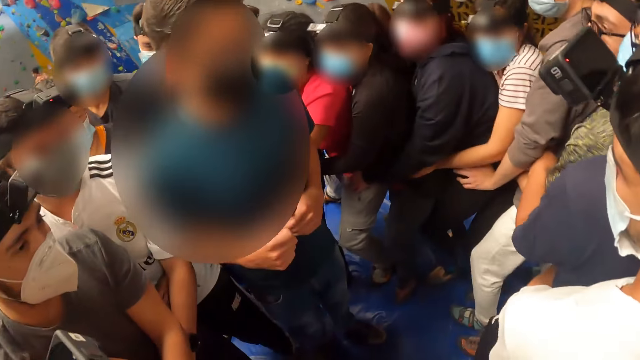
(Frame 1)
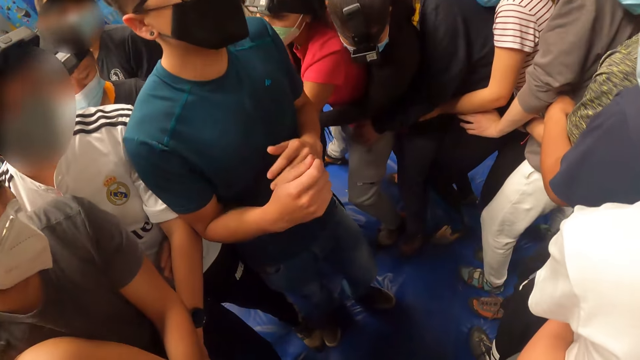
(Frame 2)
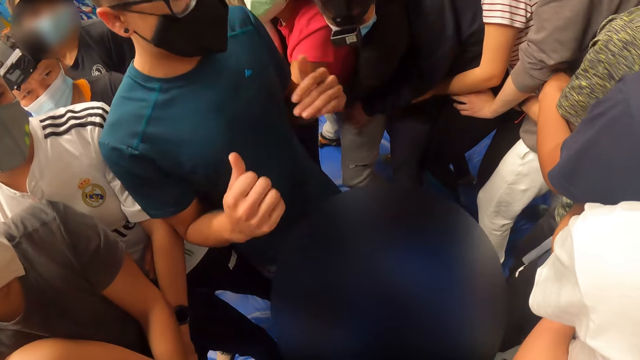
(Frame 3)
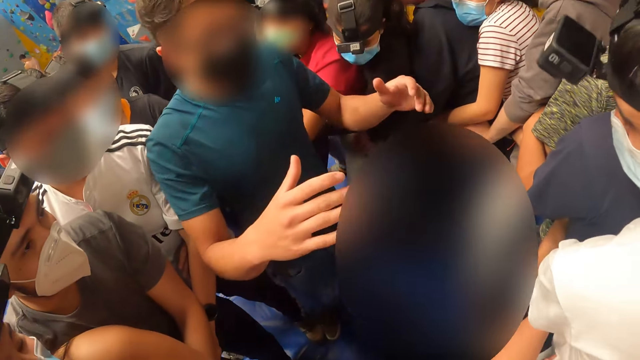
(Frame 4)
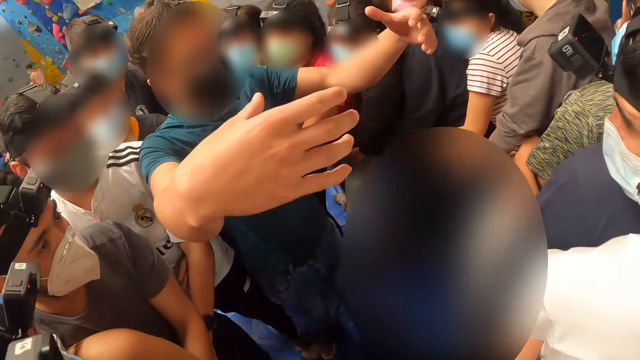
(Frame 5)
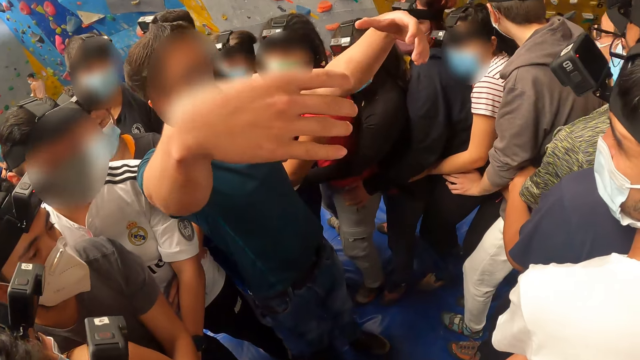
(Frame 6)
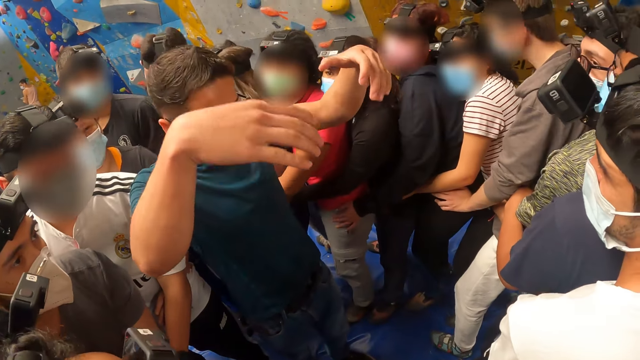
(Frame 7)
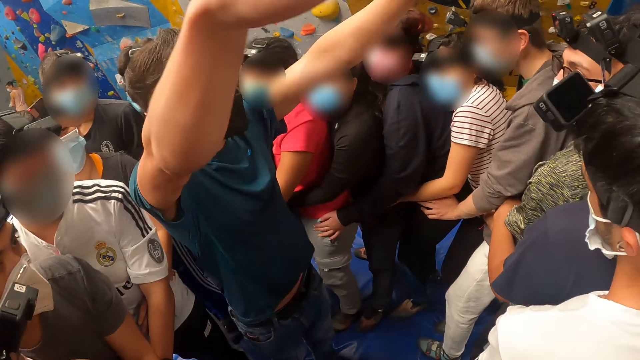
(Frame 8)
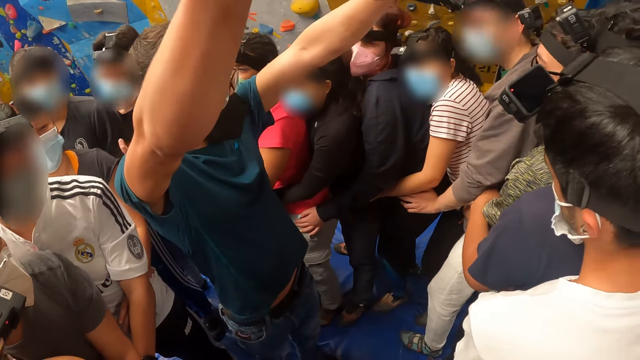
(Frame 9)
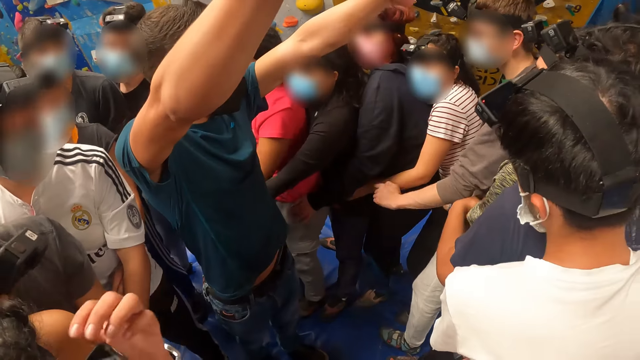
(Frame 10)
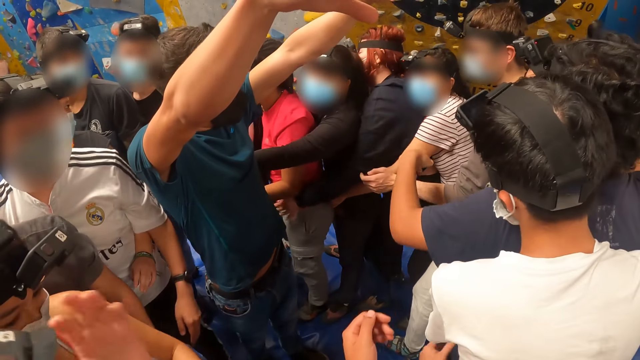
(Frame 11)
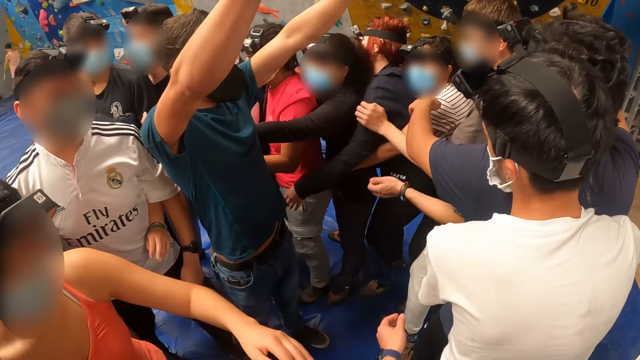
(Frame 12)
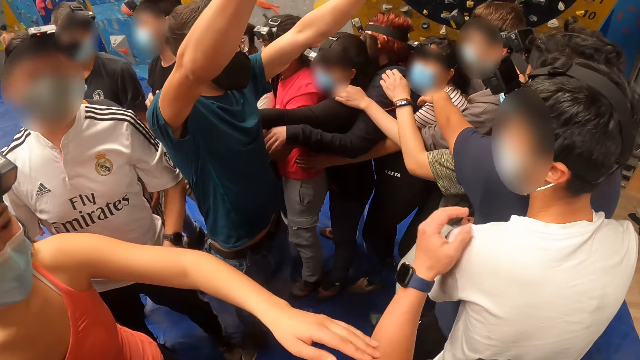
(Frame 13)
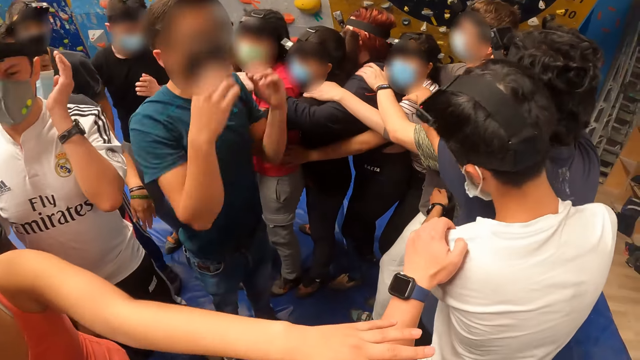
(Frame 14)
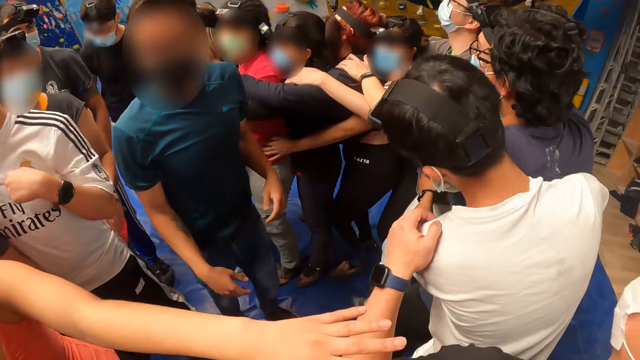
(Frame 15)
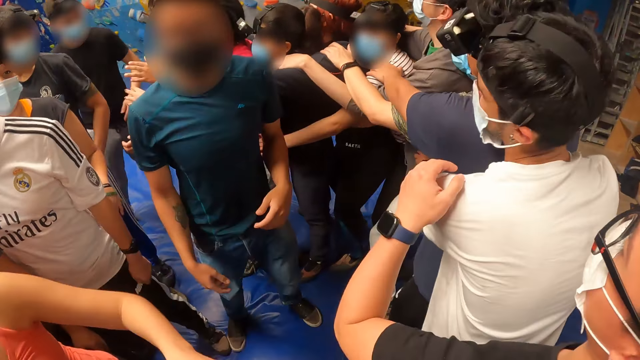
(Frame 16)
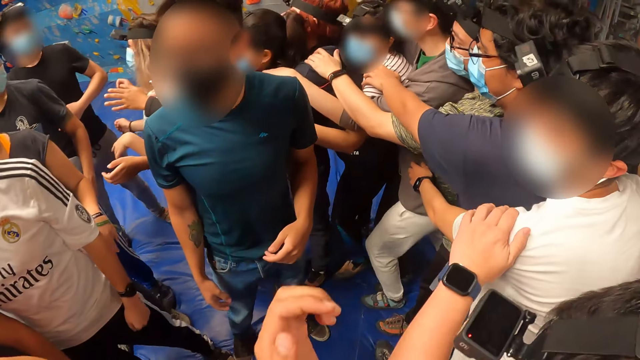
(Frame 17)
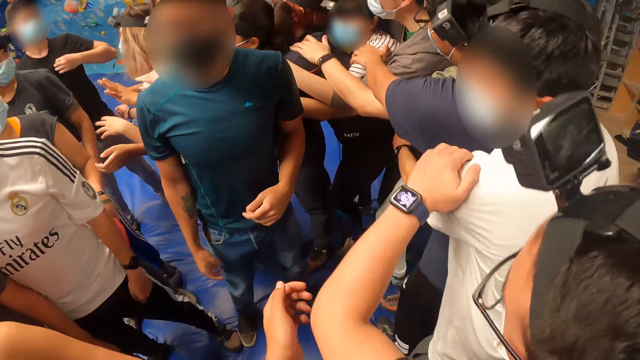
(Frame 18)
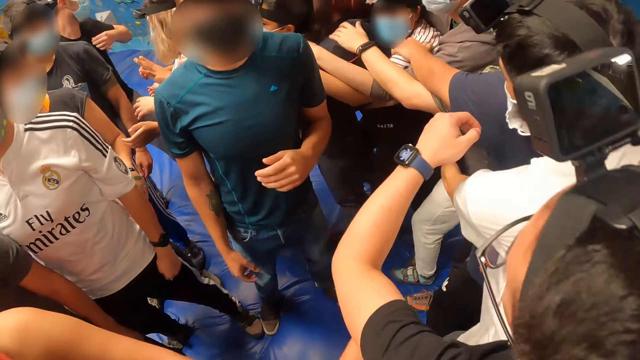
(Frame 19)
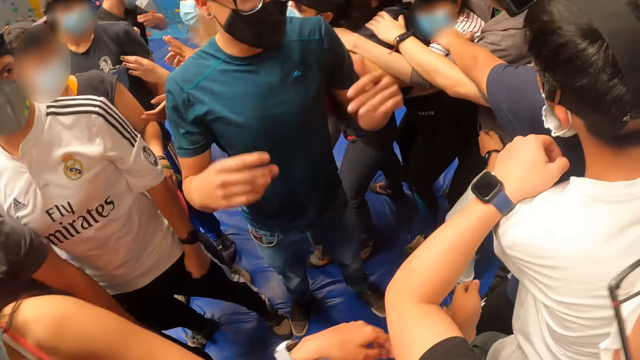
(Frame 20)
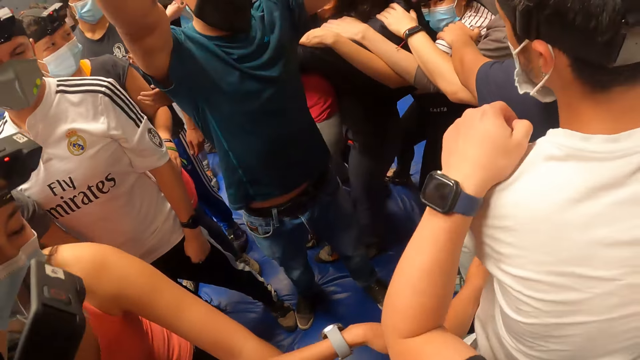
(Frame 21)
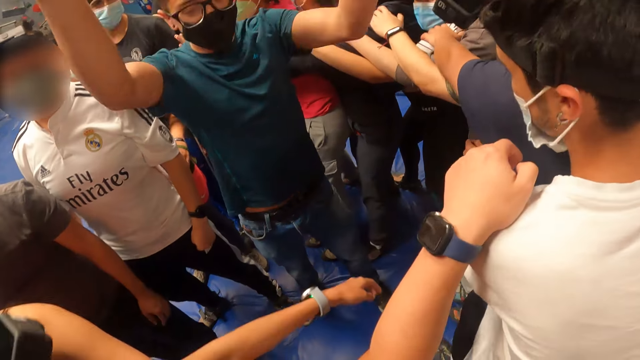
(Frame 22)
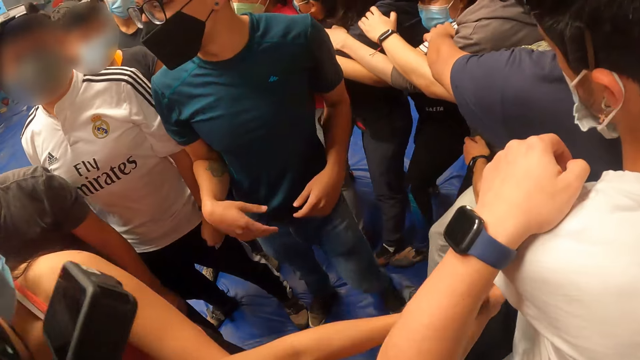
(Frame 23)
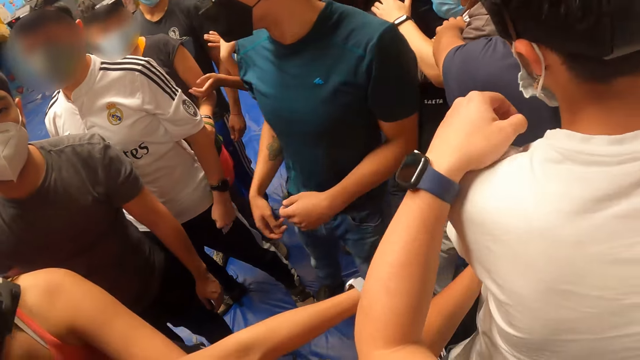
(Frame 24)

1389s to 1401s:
A person lifts his hands and stretches his hands. Another person holds the shoulder for a third person. The third person holds the shoulder of a fourth person.

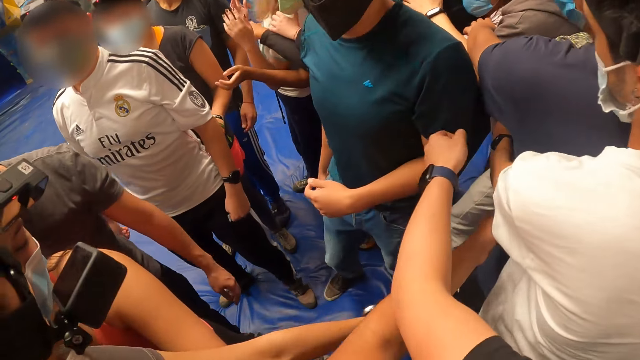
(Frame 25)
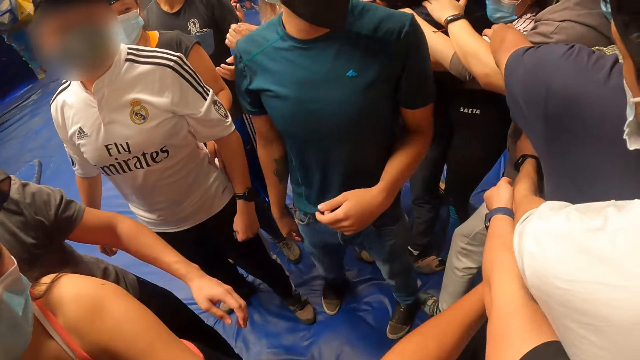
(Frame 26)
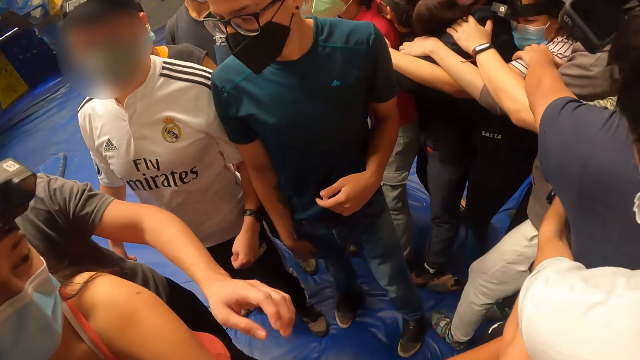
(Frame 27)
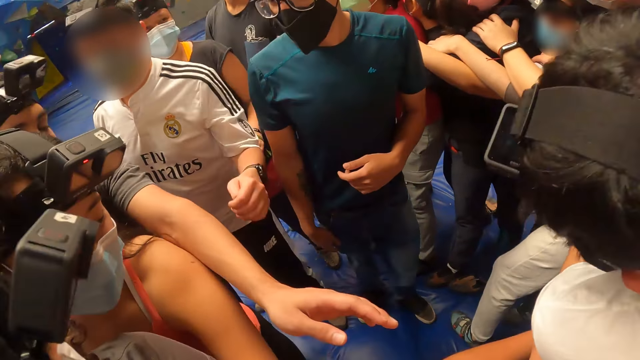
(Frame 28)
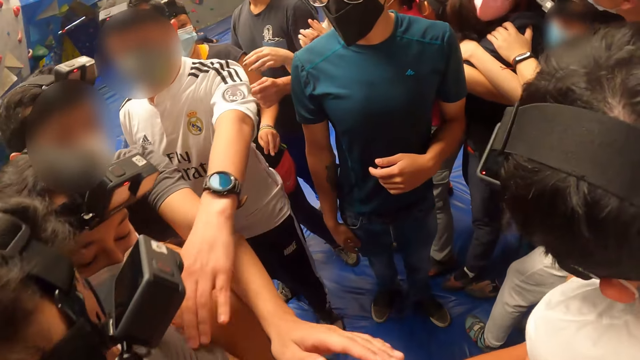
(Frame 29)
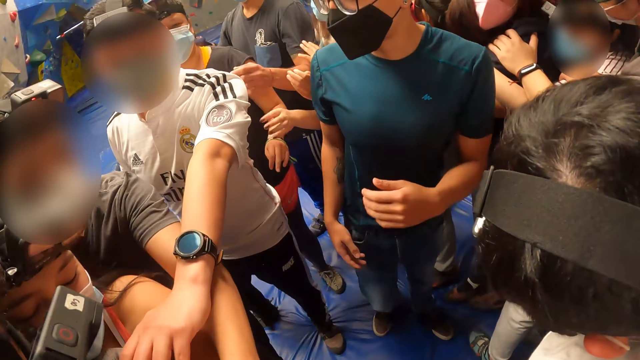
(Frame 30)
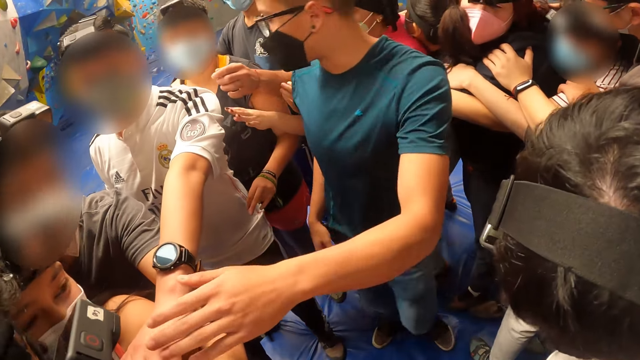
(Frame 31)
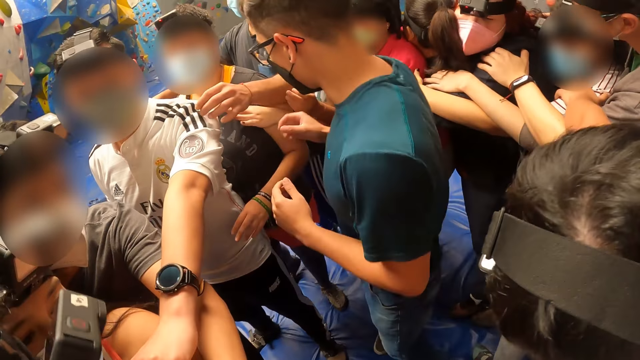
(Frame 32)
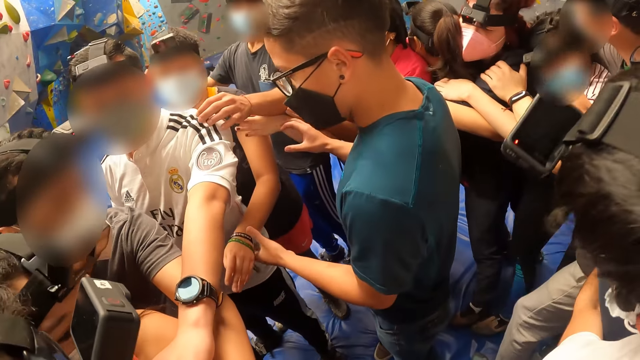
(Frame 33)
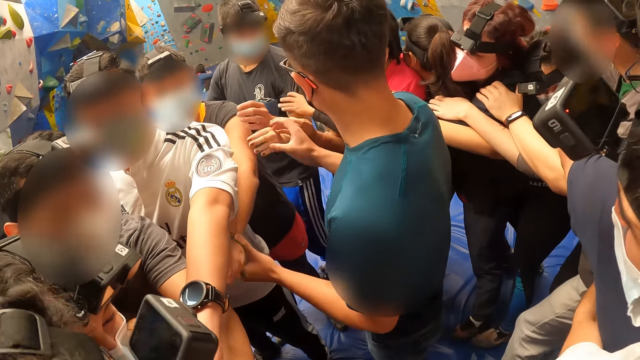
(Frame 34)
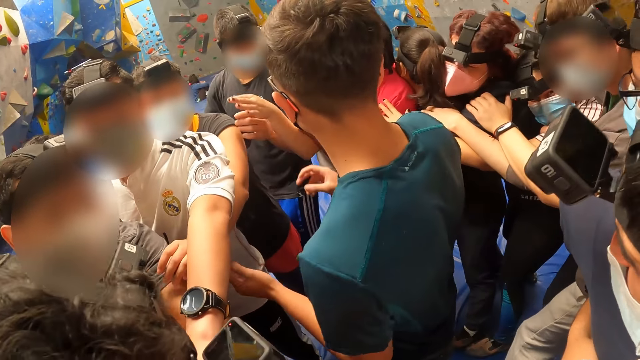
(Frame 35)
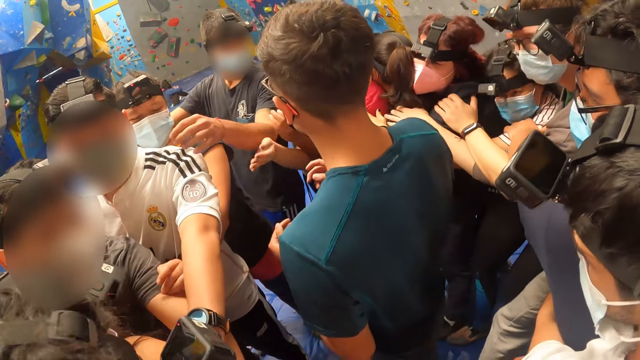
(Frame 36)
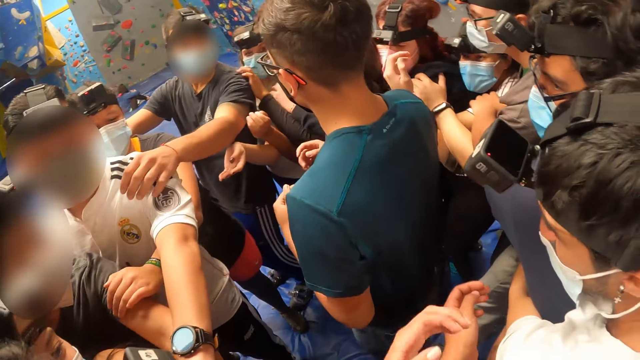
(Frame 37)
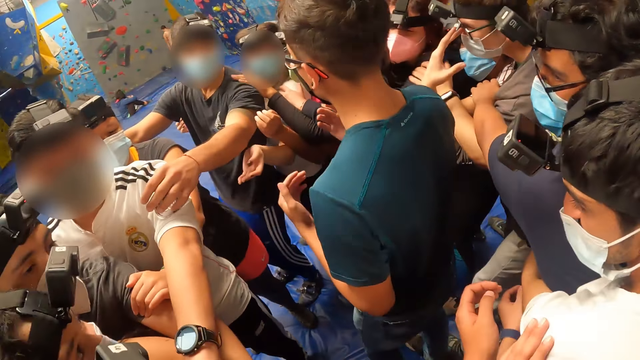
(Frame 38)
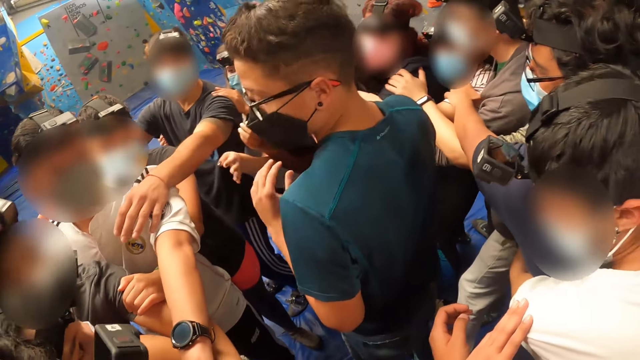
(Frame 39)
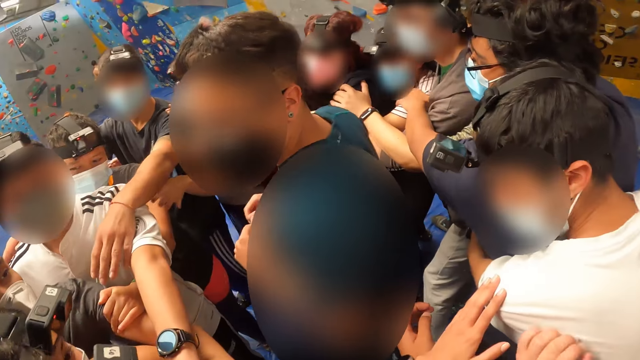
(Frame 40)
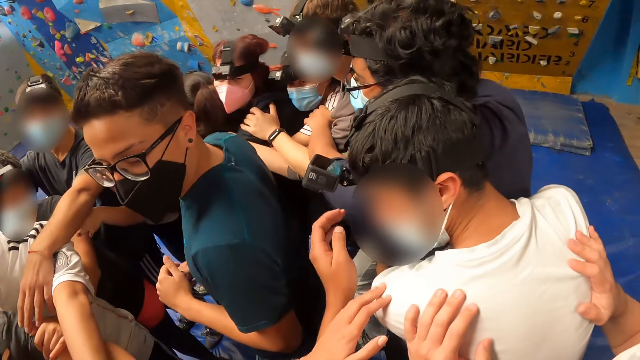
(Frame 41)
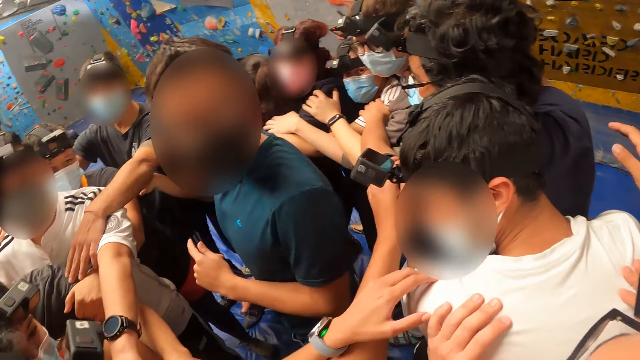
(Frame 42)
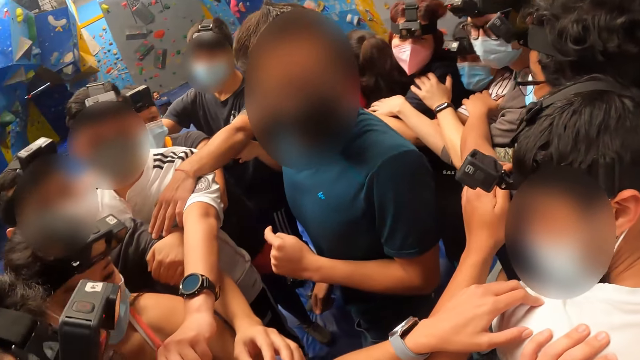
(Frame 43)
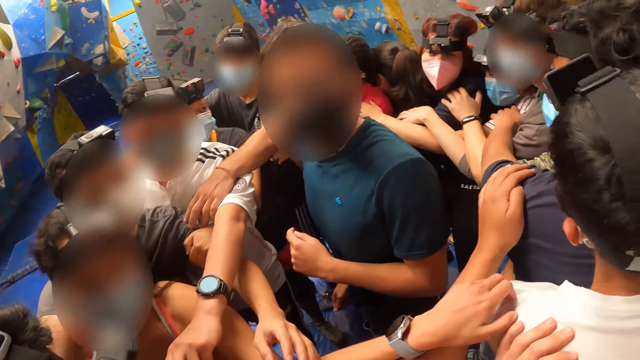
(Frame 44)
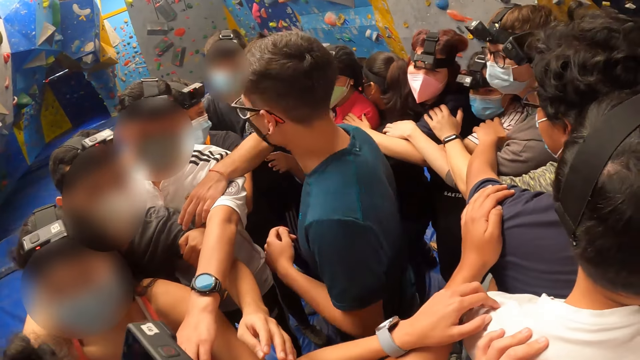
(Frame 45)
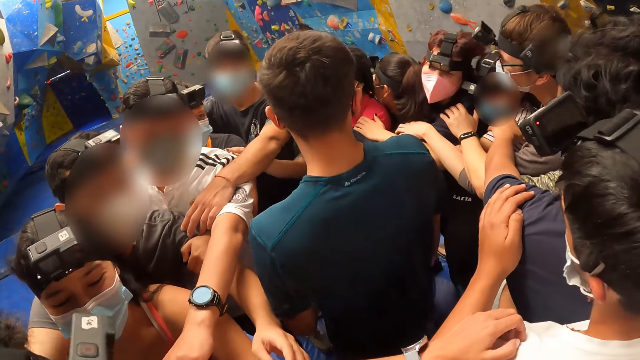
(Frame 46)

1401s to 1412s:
A person stretches his left hand. Another person touches the hand of the first person. The second person holds the hand of a third person. A fourth person holds the shoulder of the first person.
